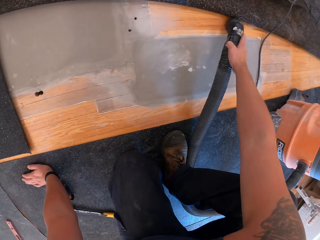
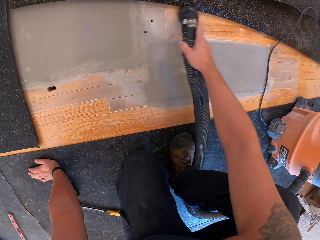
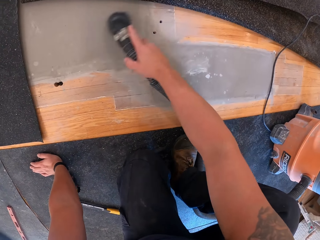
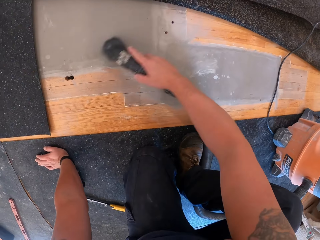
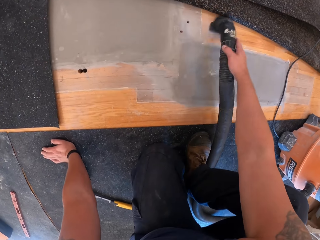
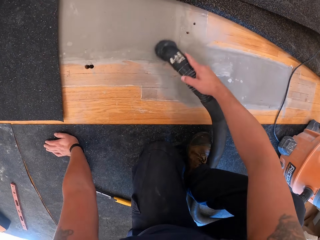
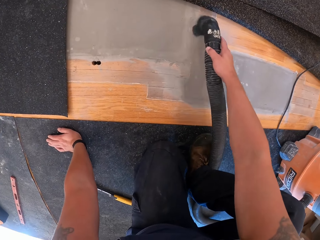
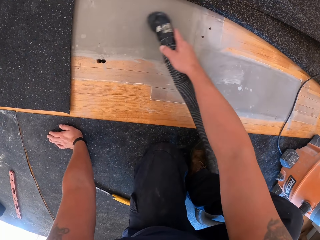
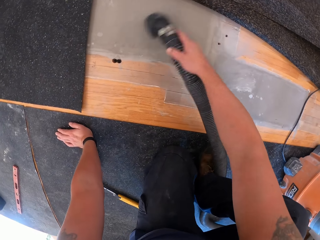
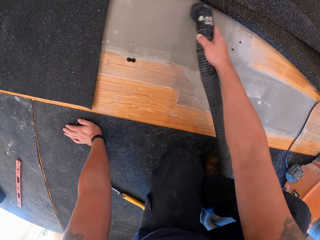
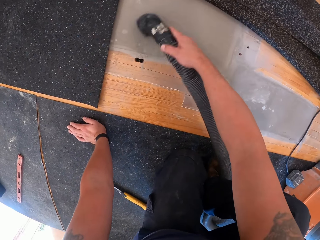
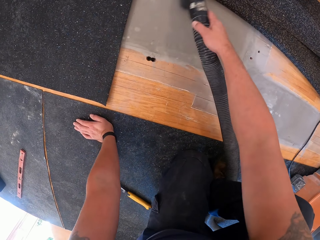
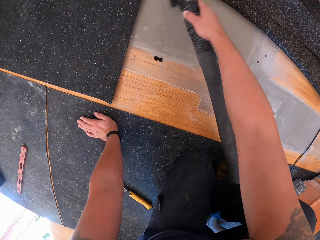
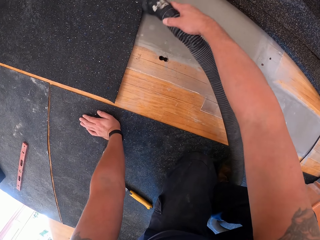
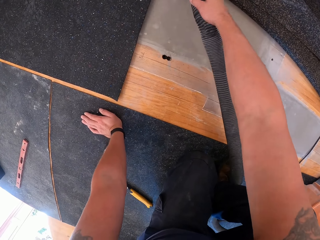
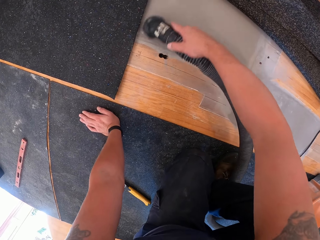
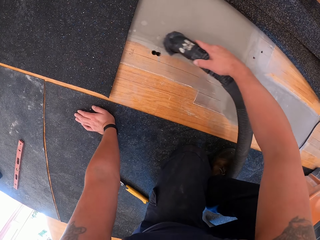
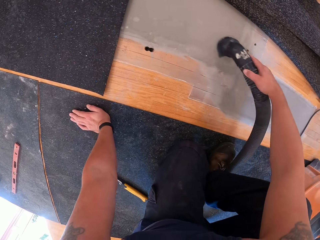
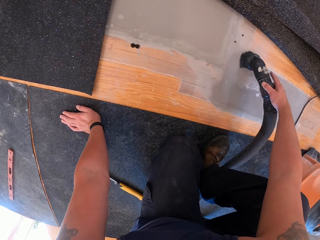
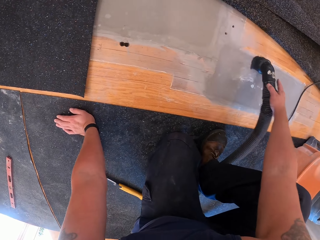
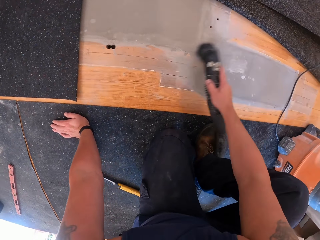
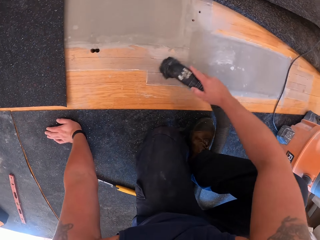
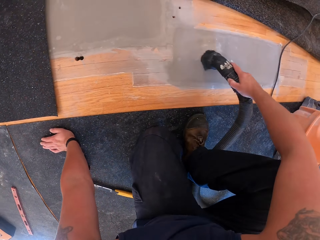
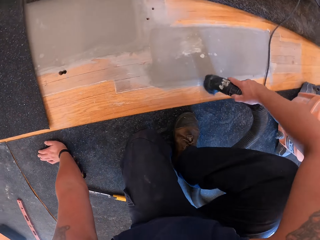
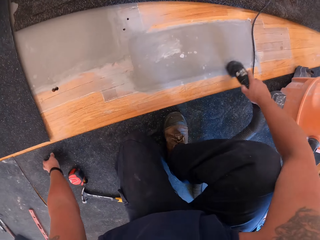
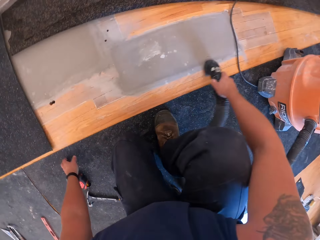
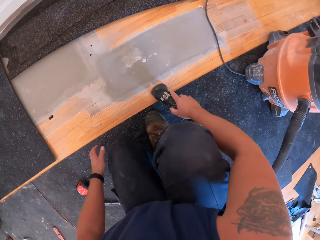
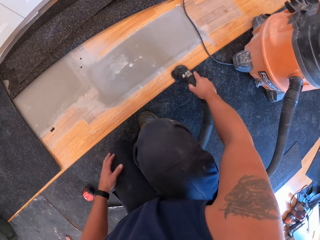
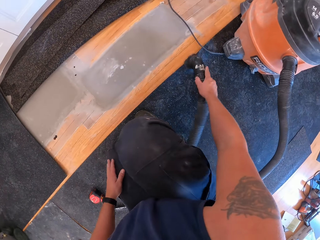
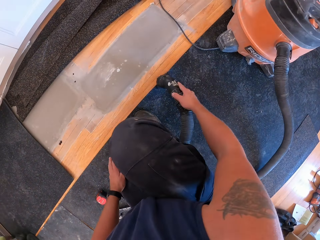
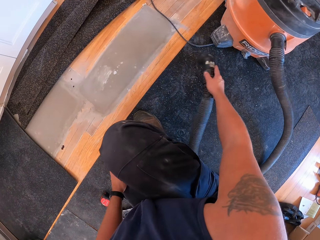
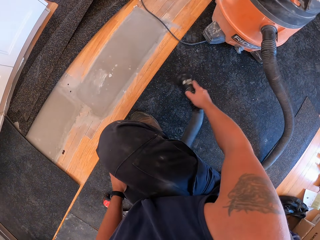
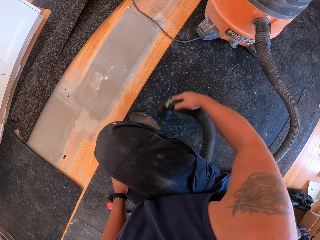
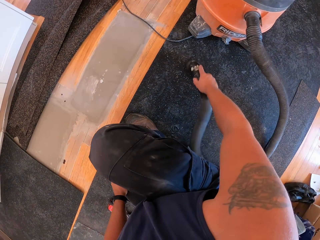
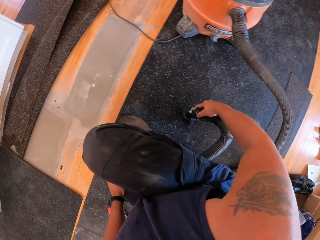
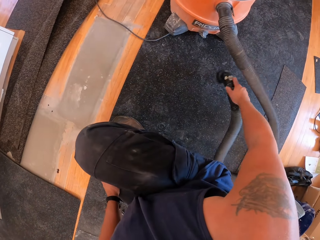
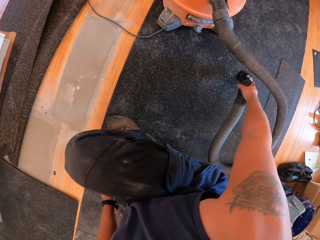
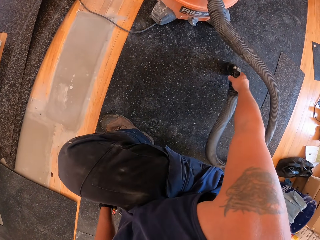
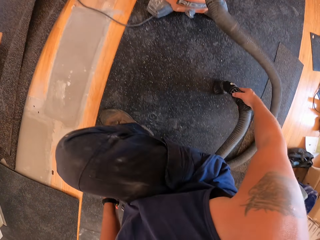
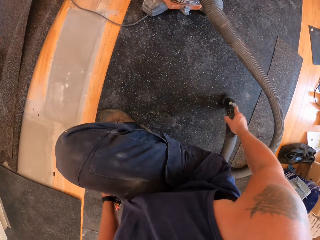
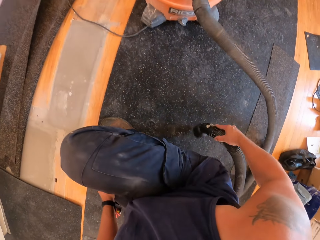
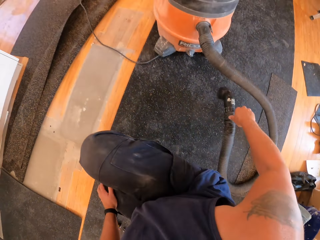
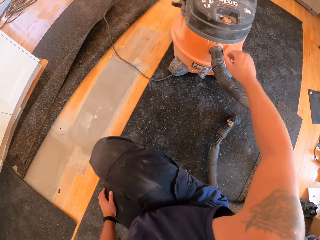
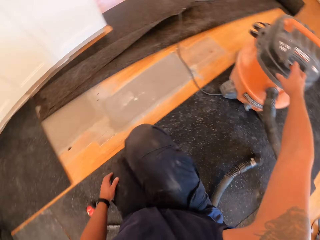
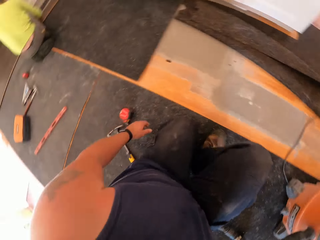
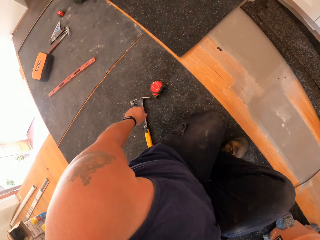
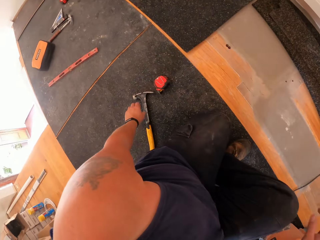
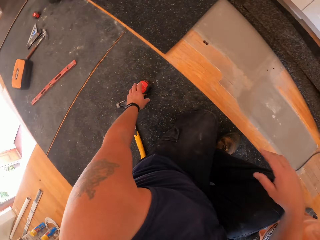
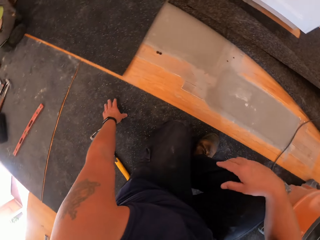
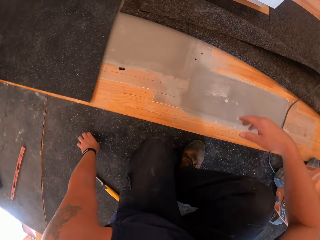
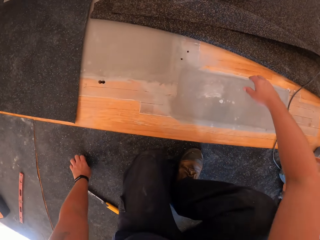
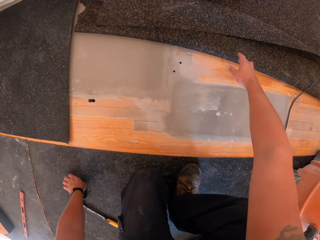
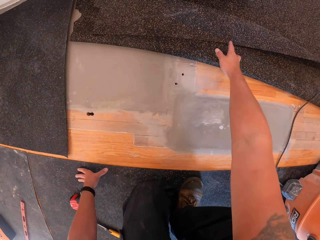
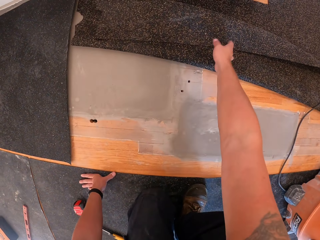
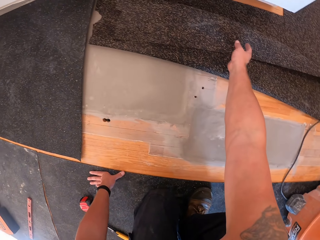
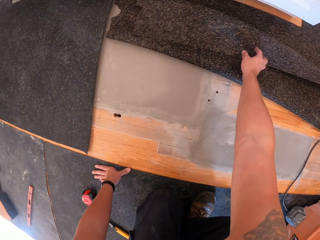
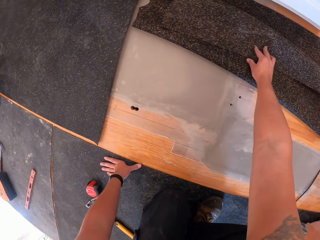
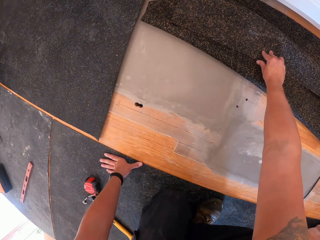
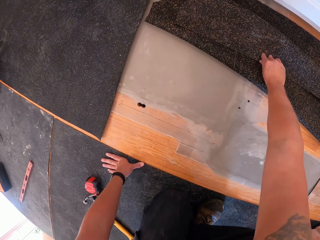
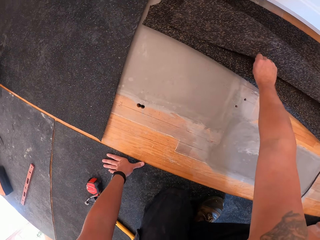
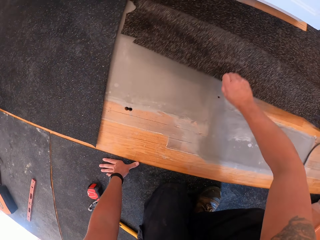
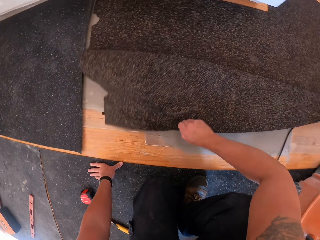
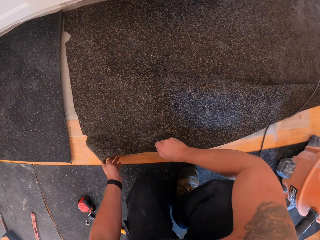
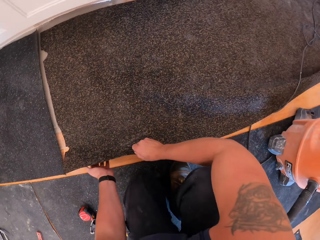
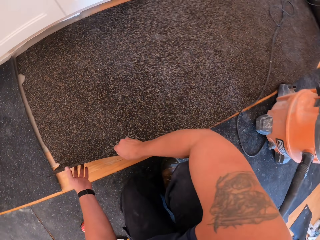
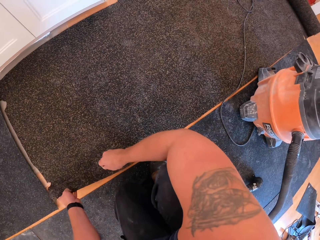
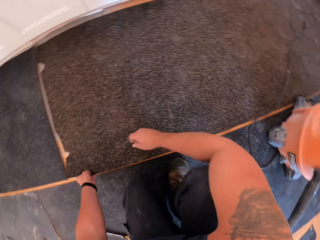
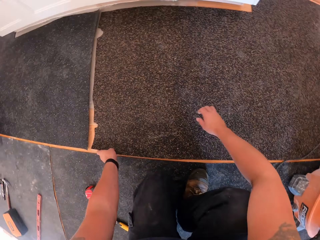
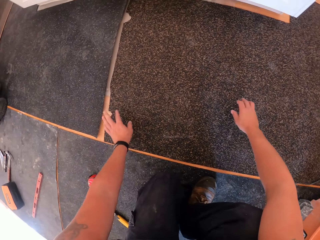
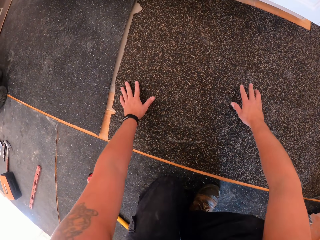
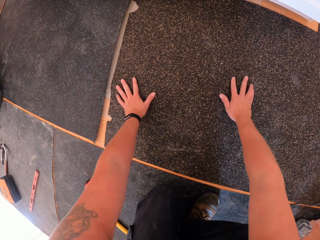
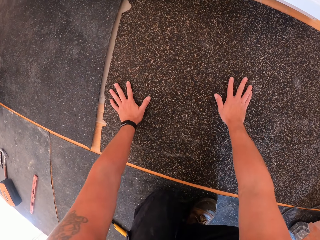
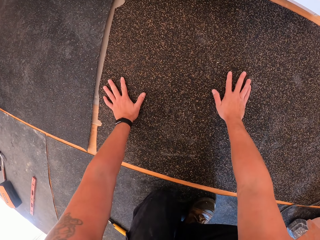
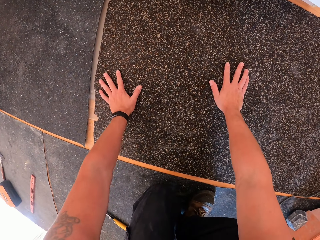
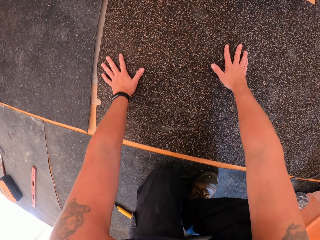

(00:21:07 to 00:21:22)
The camera wearer drops the nozzle of the vacuum cleaner on the floor board. They switch off the vacuum cleaner with the right hand. They straighten the mat. They cover the floor board with the floor cover with both hands.

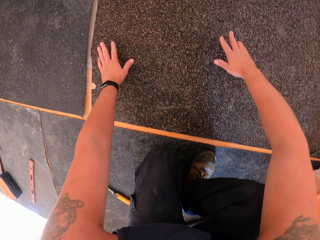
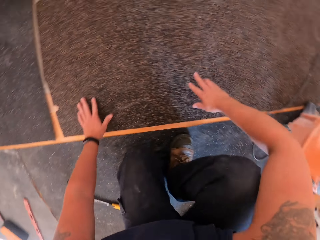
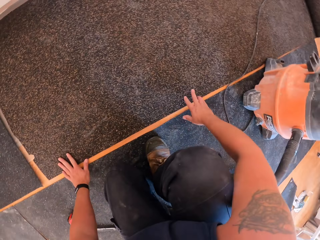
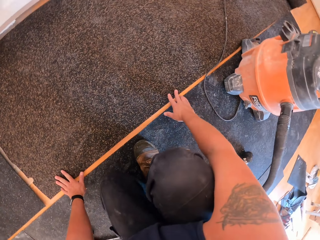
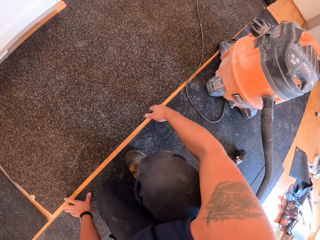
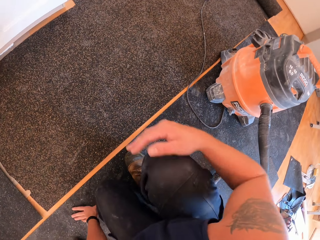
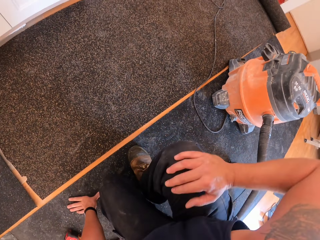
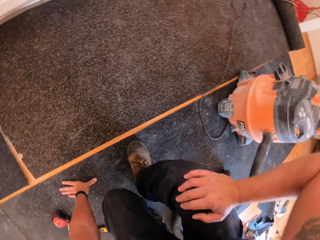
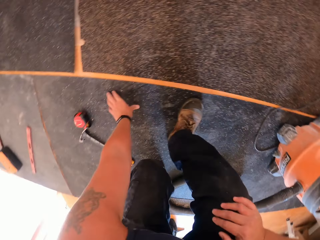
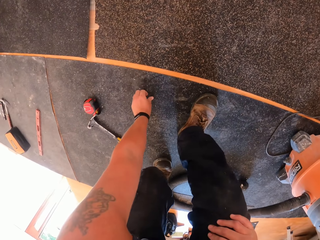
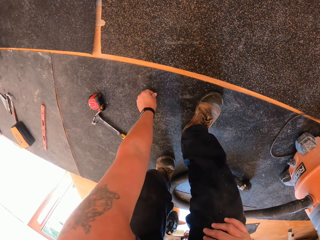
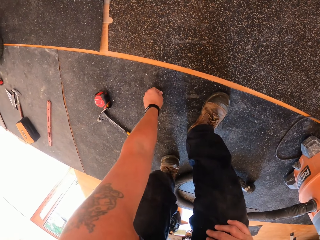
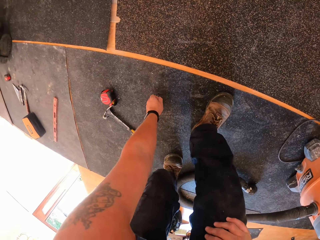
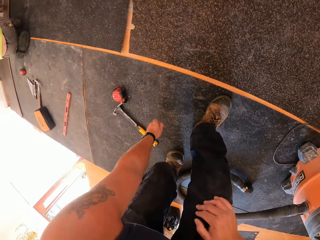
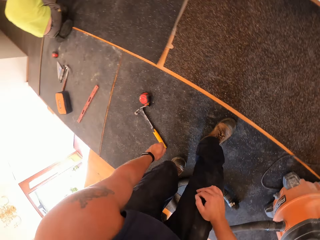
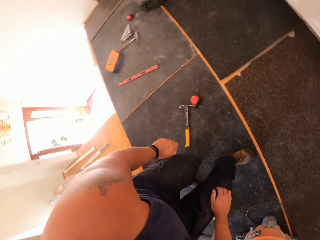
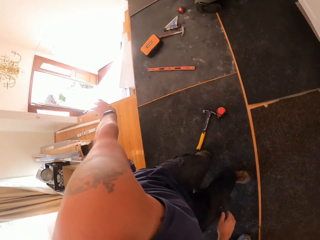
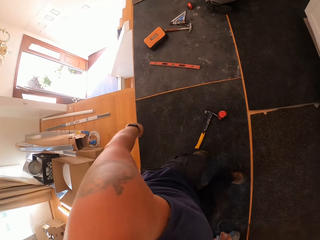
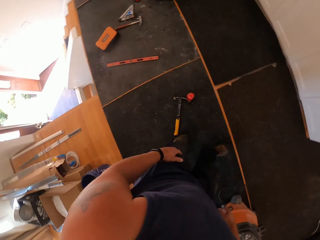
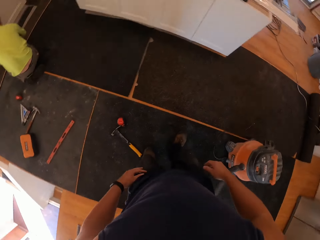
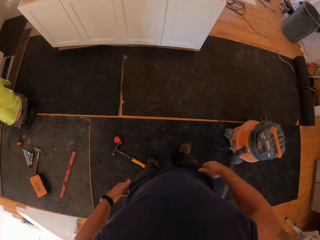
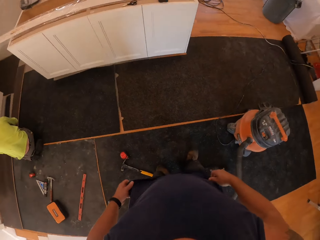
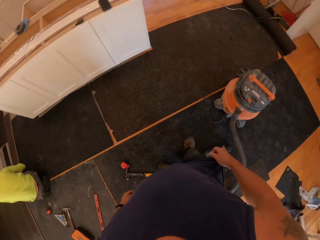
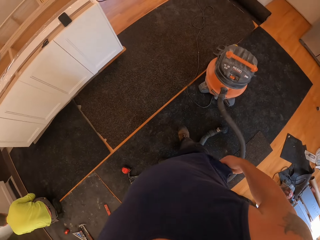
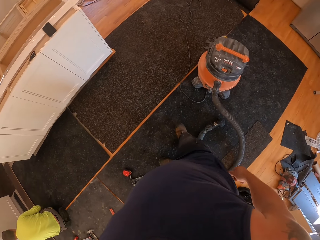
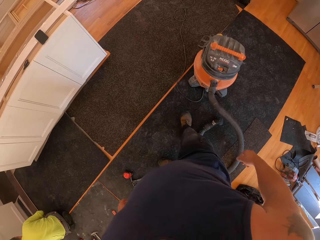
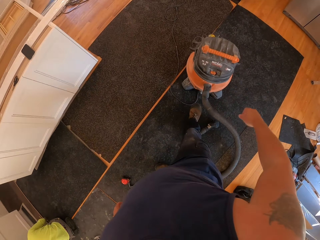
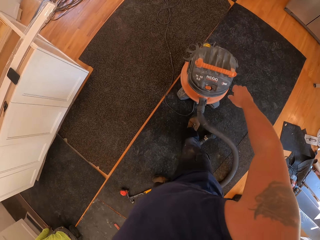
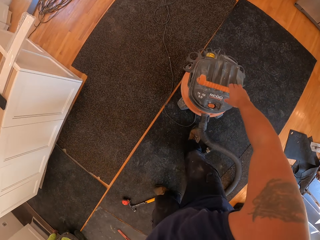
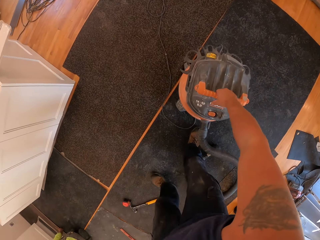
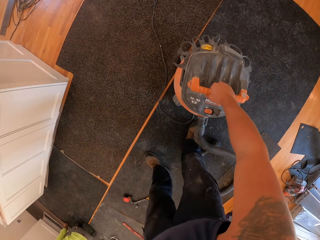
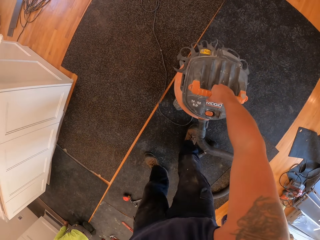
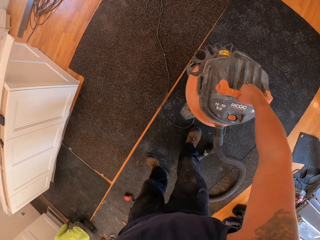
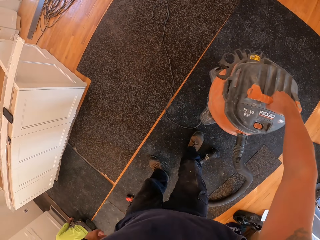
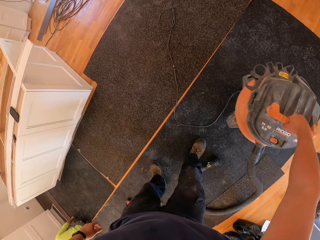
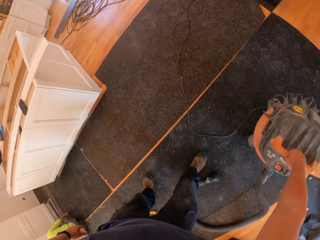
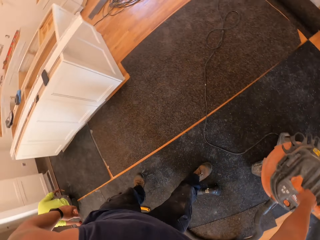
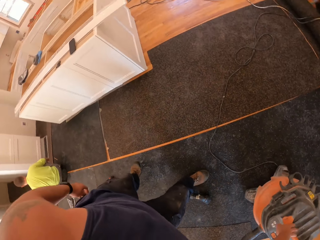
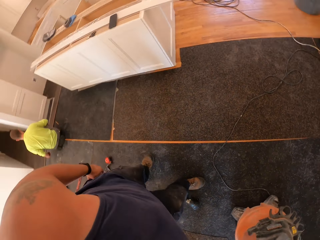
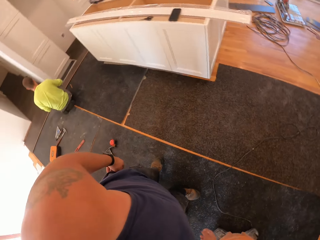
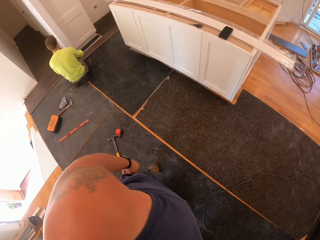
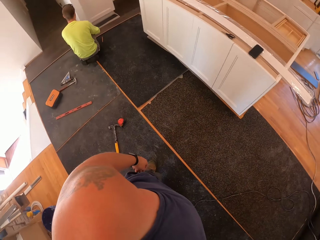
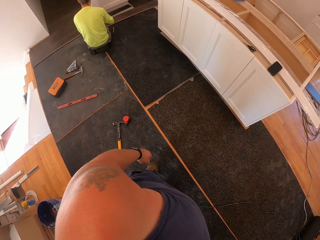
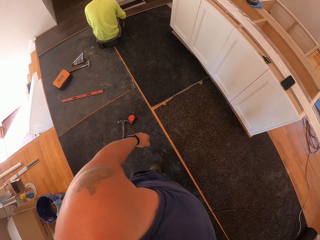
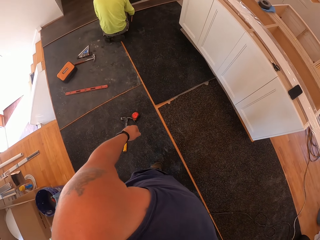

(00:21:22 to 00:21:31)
The camera wearer stands up. They pick up the vacuum cleaner from the floor with the right hand. They move the vacuum cleaner. They pick up the vacuum cleaner on the floor board.
